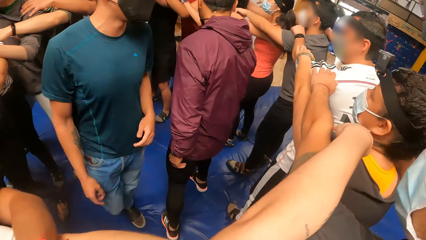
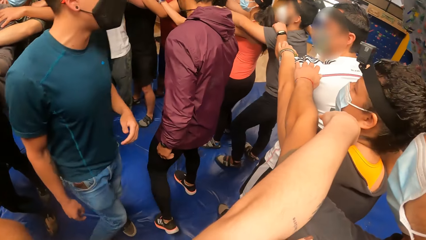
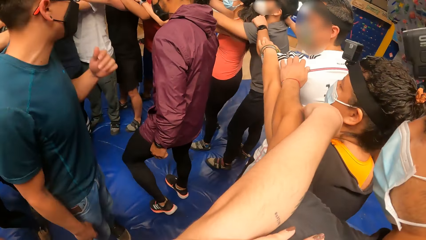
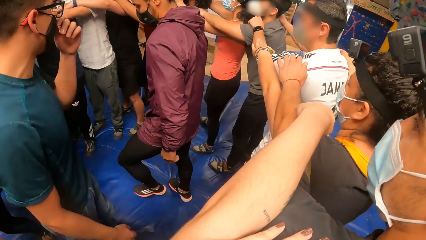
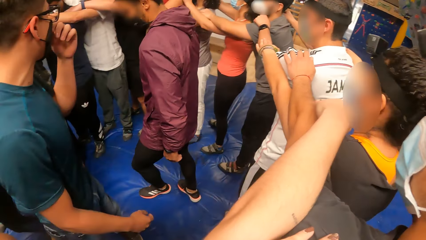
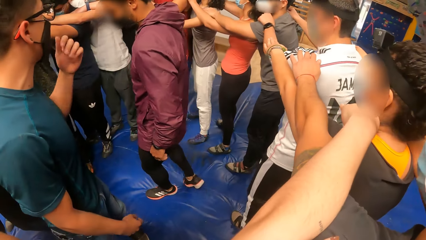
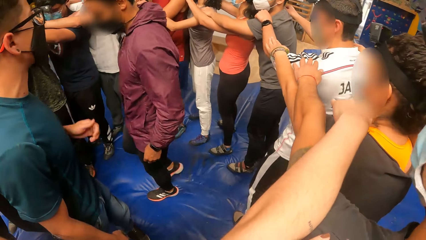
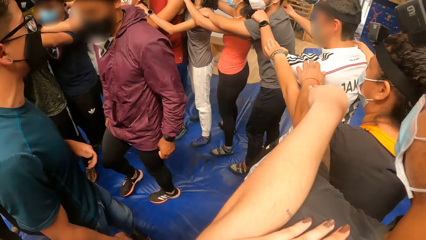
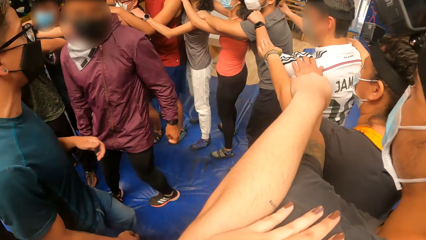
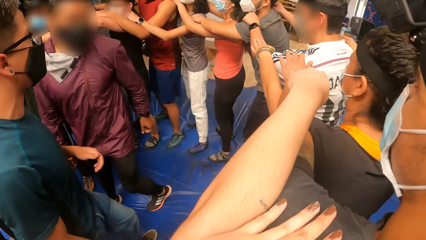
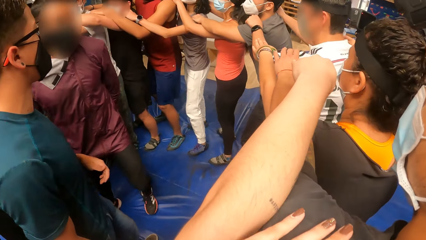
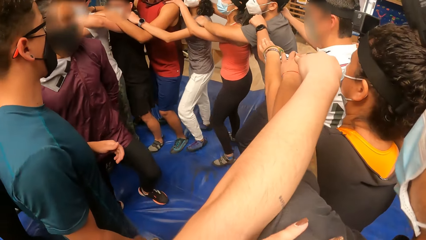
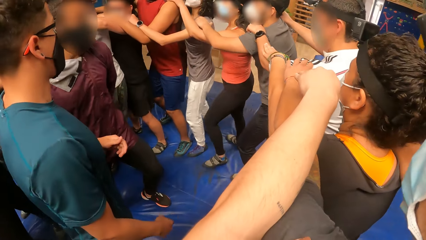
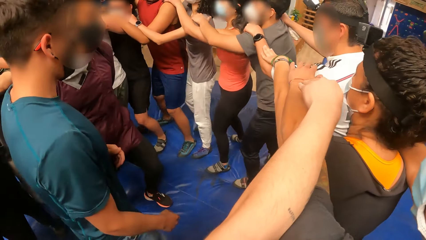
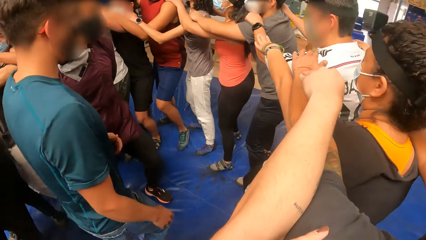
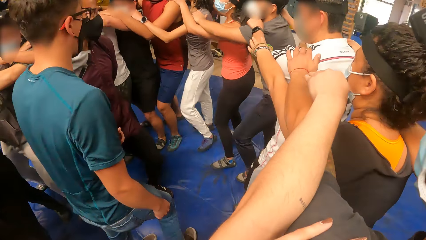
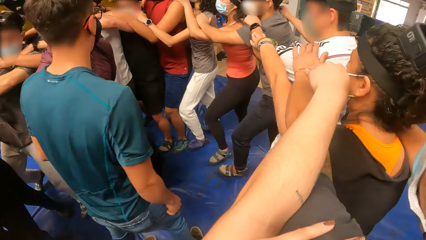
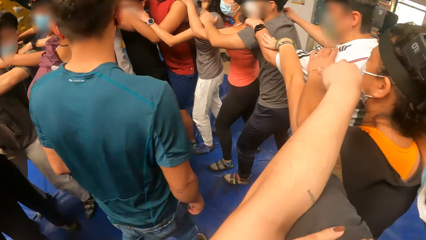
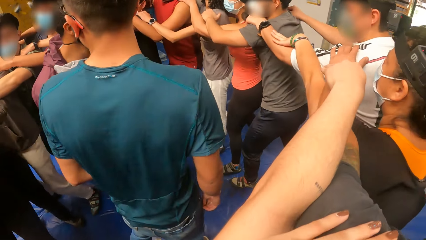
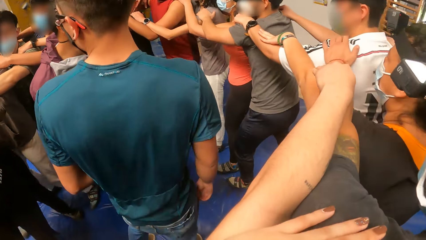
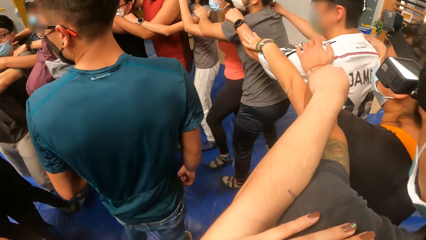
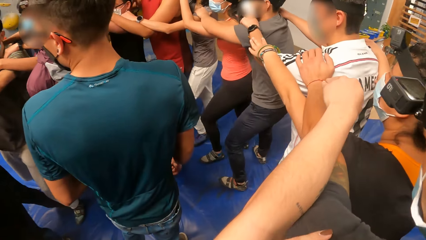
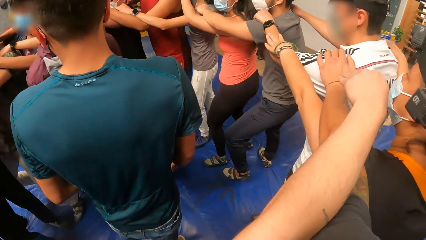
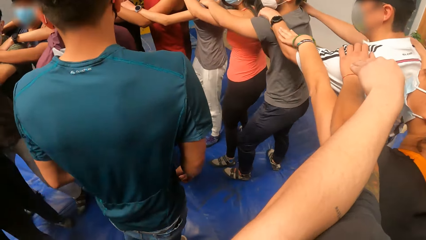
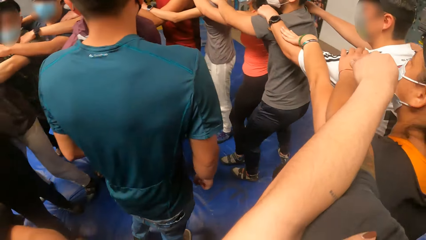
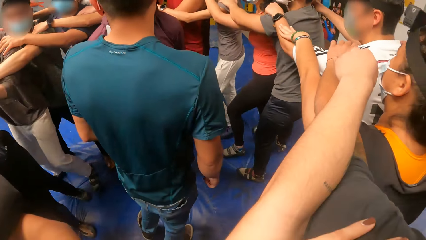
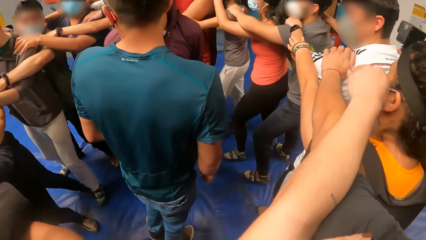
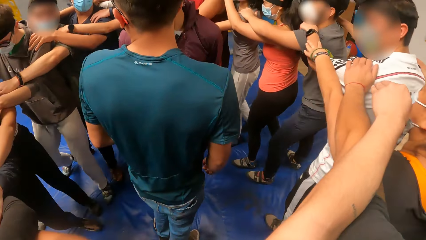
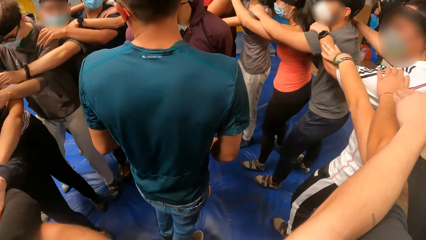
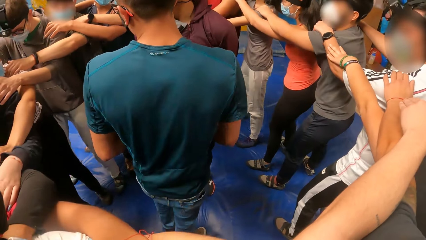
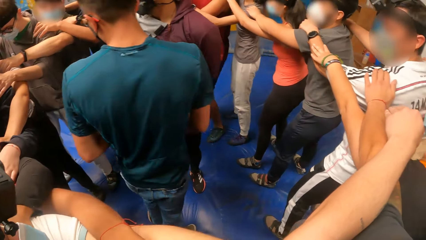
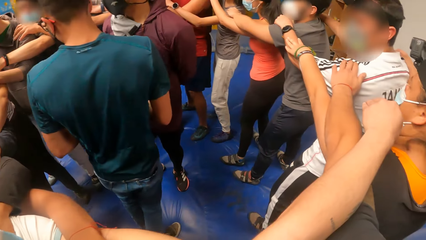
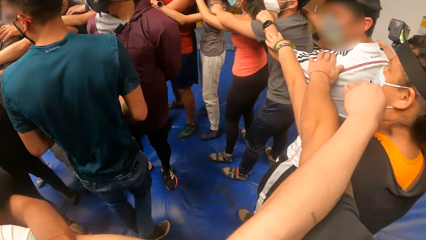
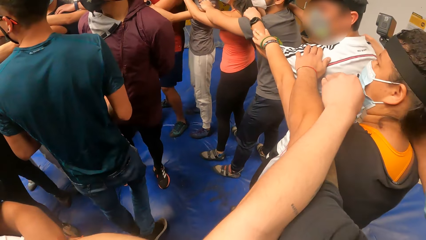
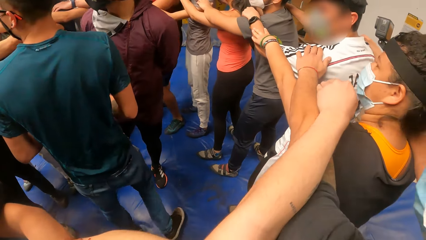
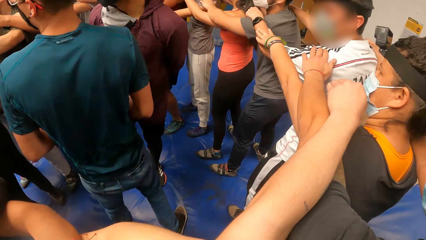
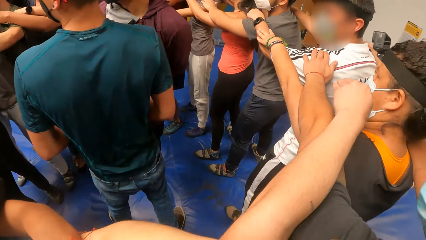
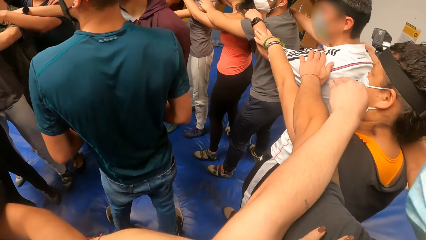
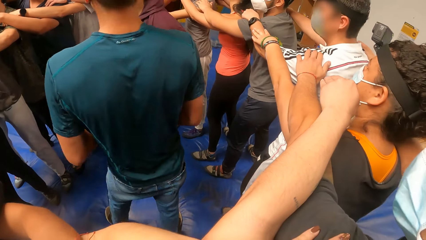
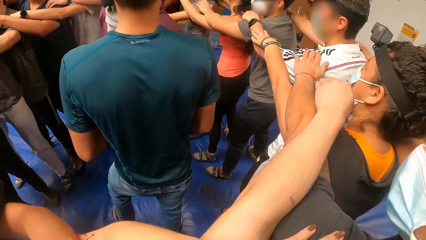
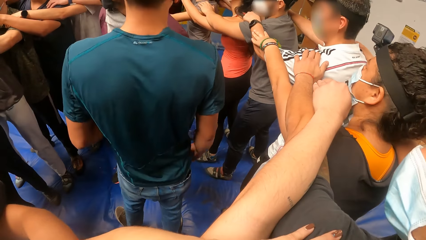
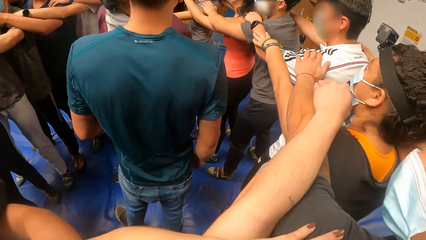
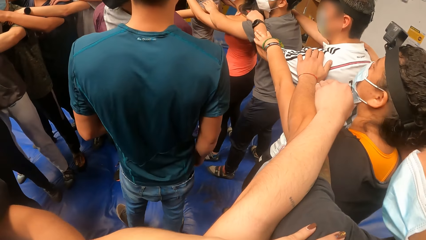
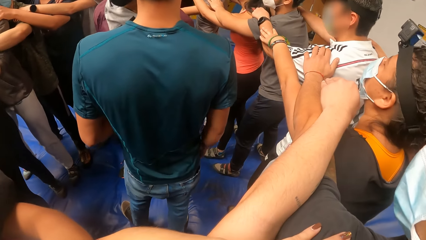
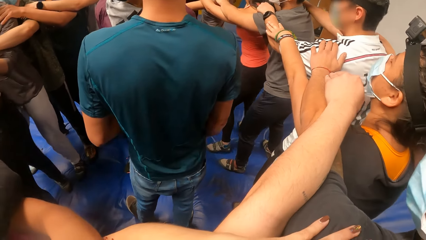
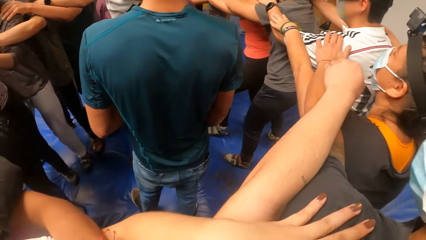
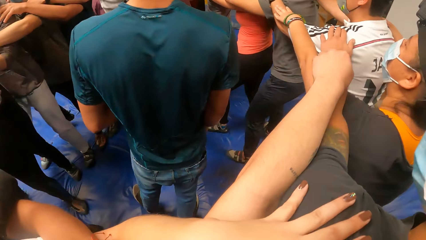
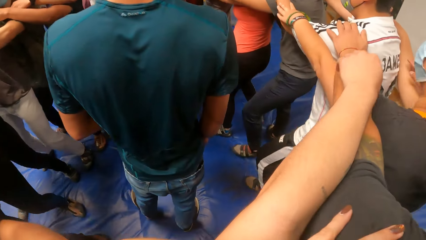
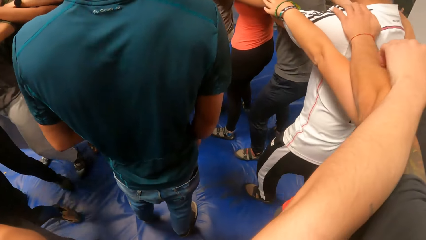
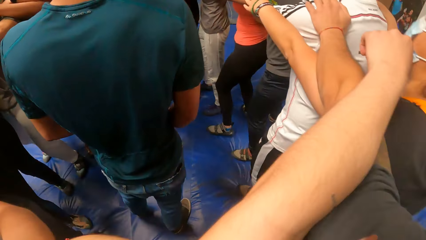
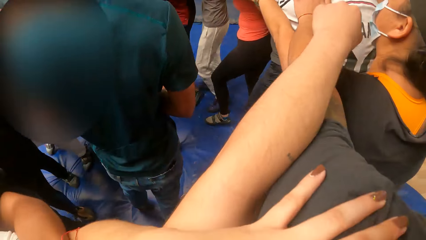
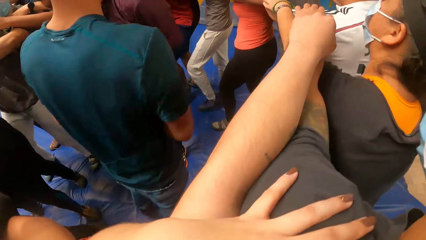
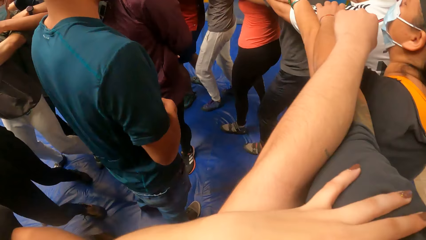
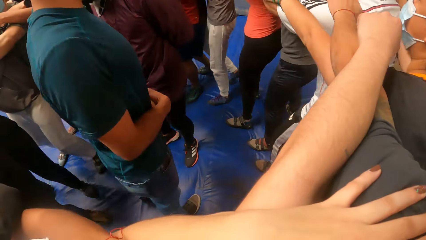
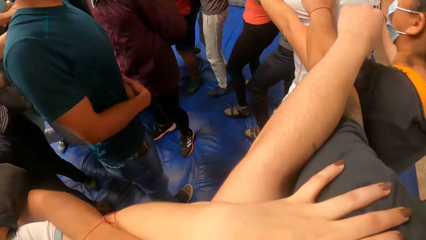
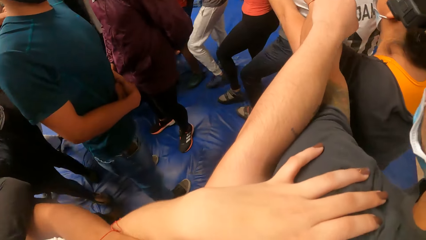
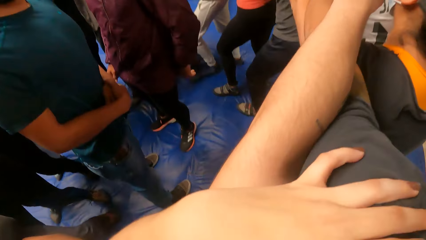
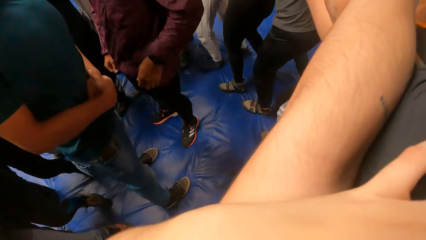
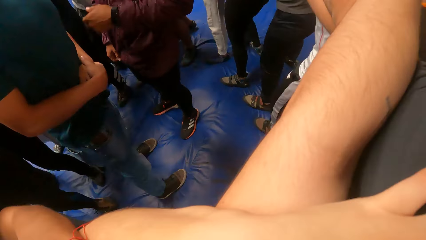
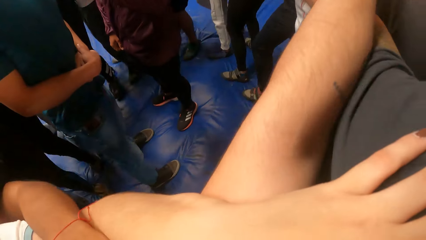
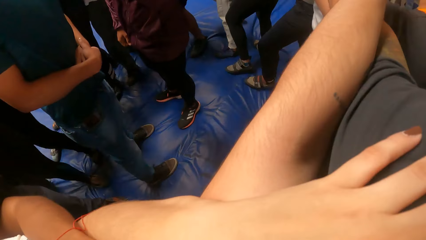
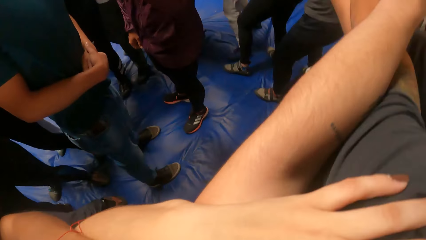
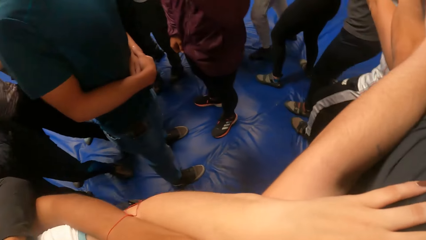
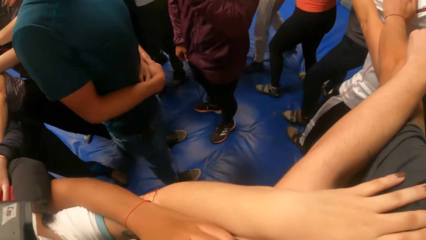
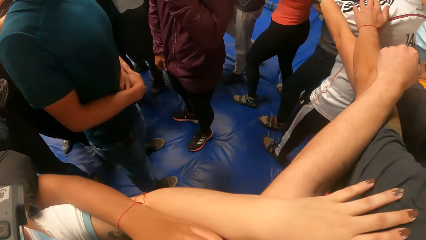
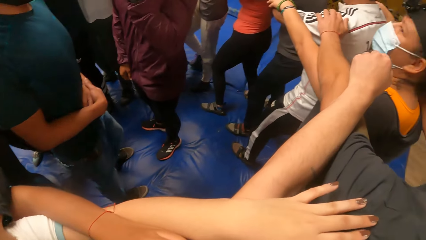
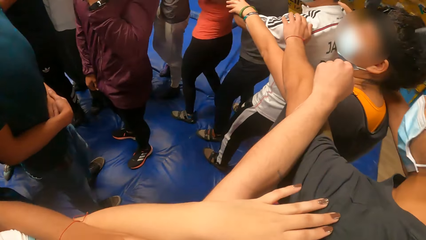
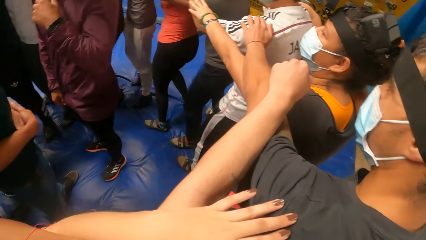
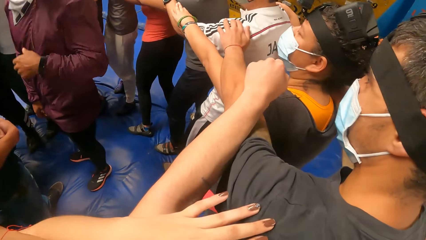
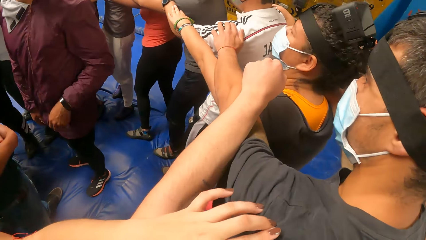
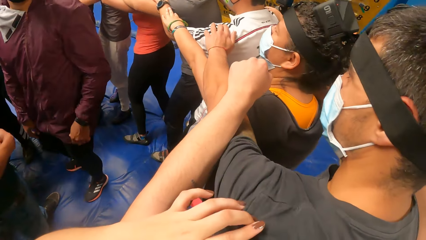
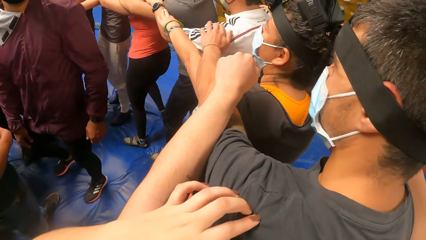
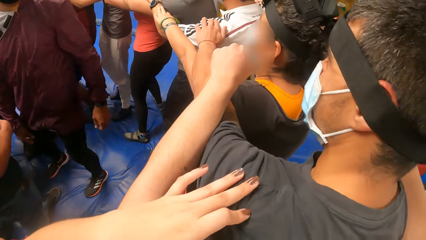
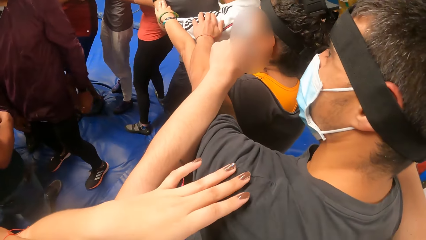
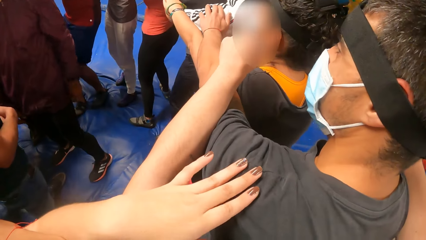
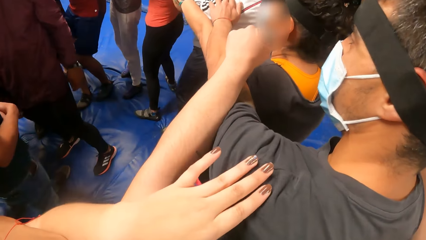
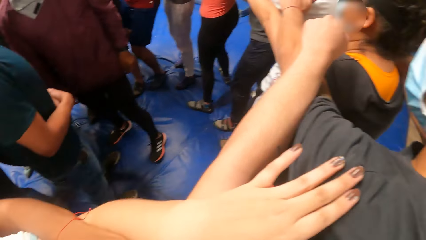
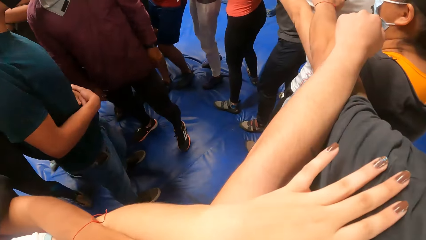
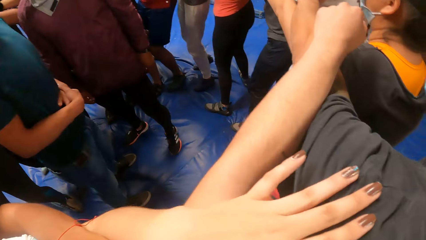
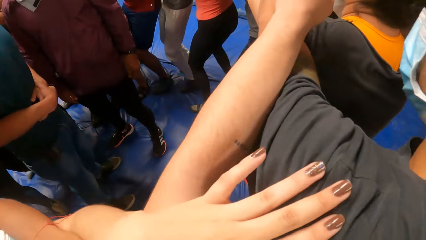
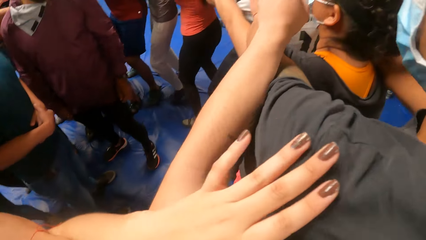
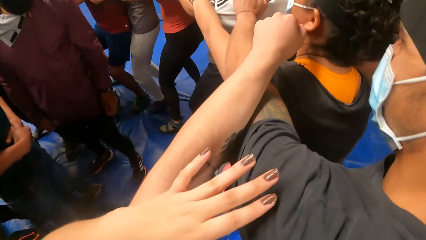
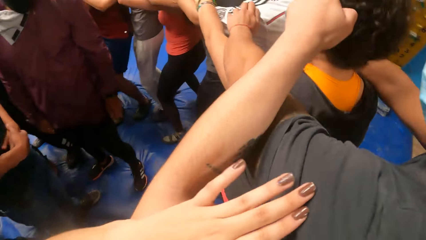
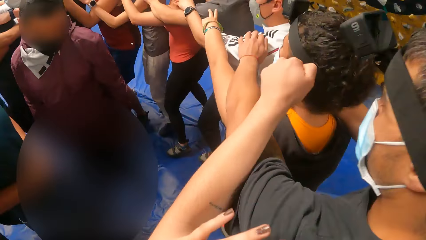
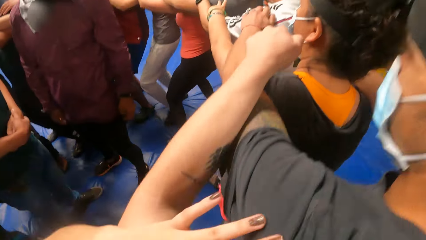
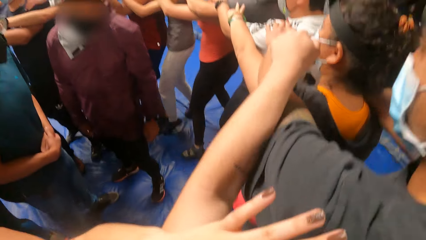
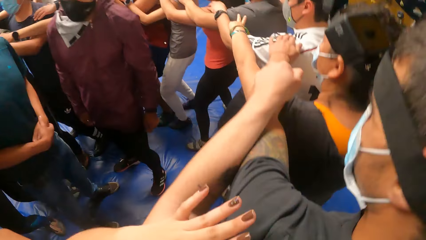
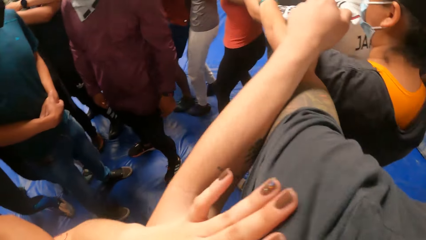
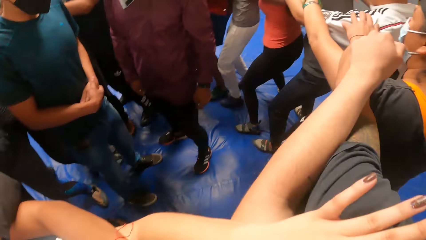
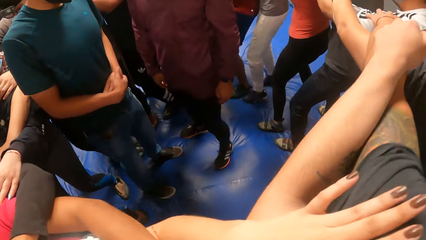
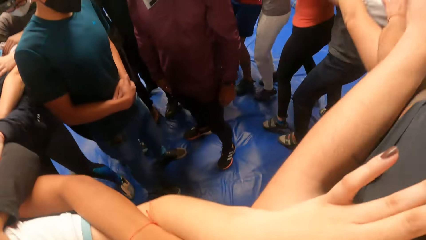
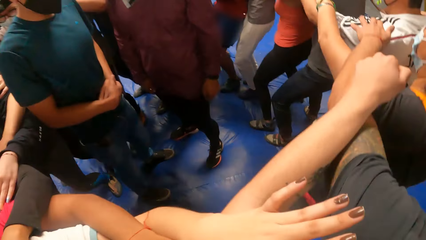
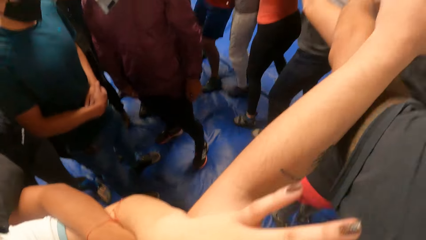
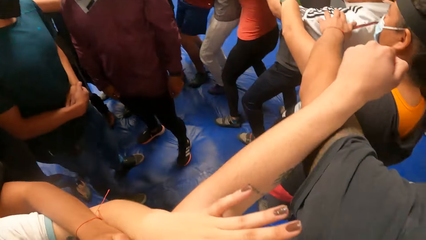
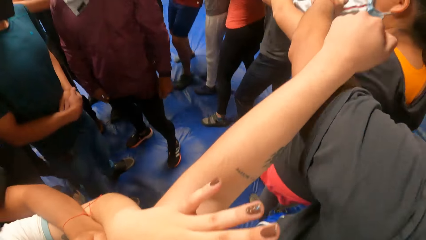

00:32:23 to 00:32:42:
The camera wearer turns around the room. They walk in a circle. They walk in a circle again. They jump up in a circle.
